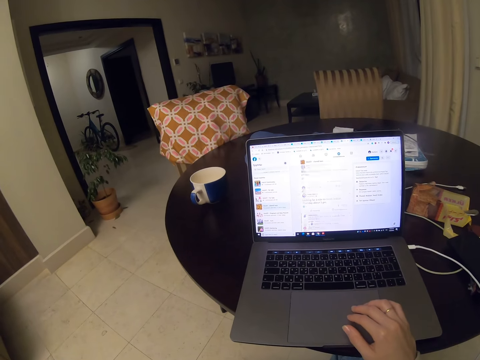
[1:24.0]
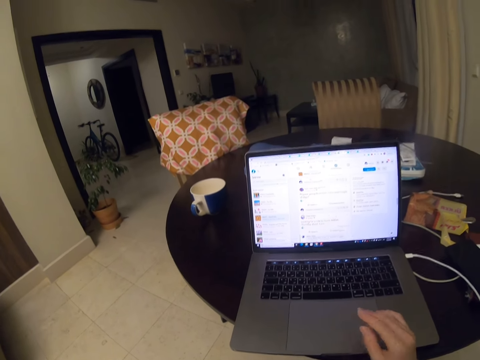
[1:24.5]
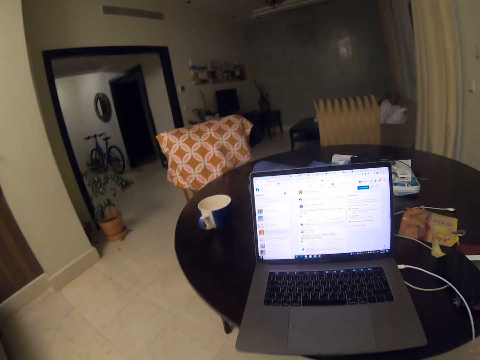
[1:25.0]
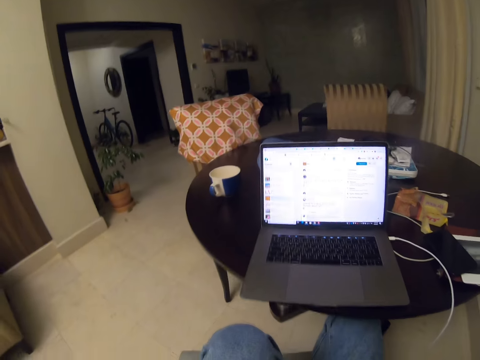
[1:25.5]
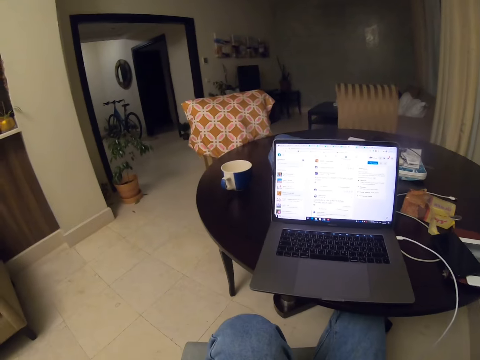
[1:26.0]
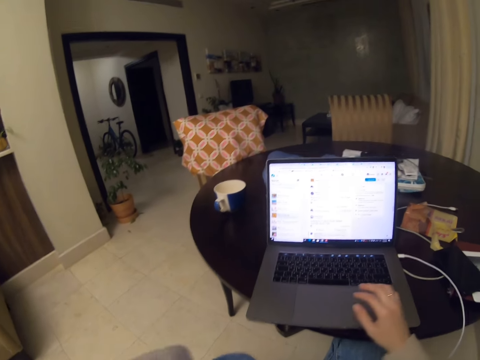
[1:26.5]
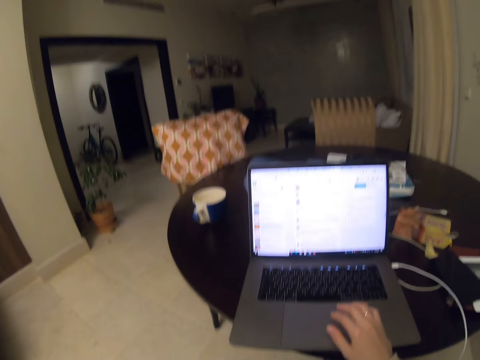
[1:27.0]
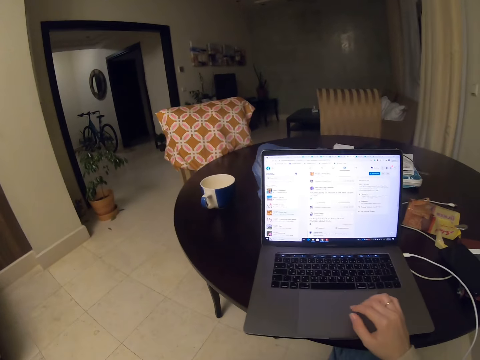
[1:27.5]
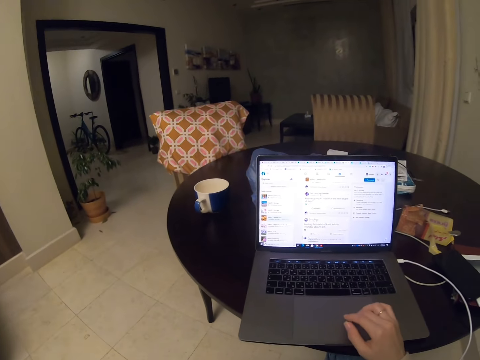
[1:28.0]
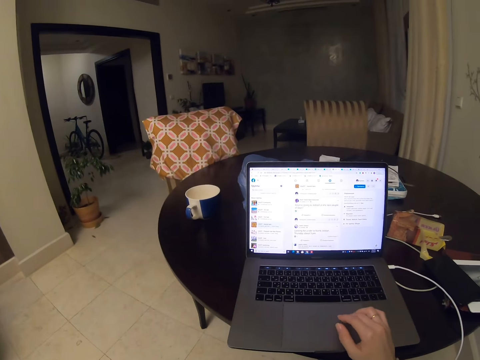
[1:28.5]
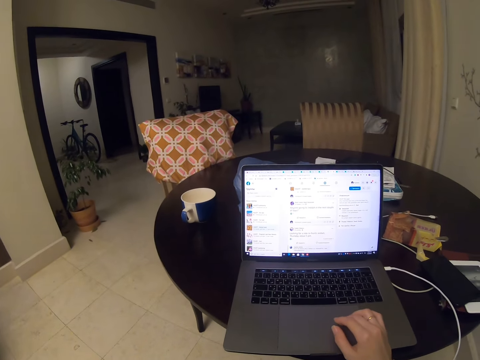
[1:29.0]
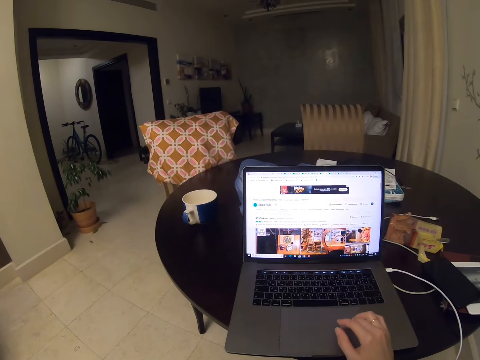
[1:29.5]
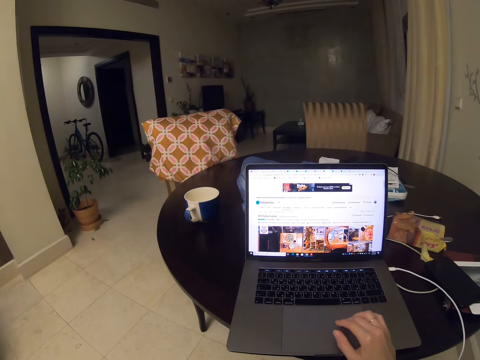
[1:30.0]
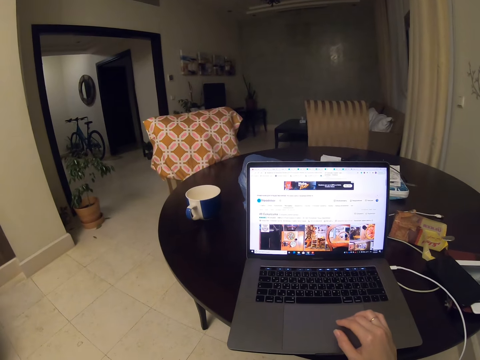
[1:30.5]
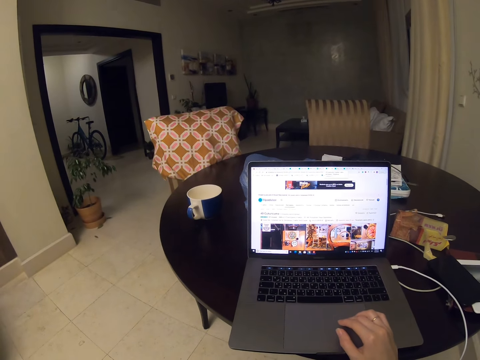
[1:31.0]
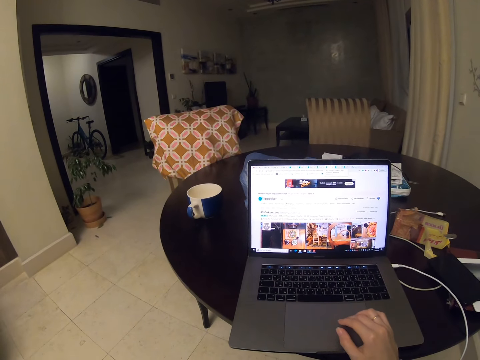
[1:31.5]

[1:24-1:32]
The camera wearer removes a hand from a laptop. They operate on the laptop.

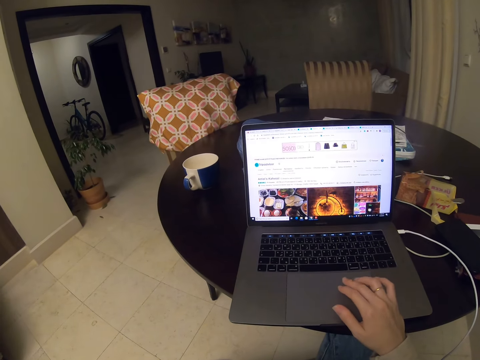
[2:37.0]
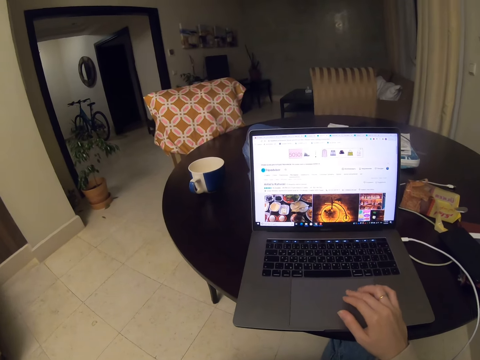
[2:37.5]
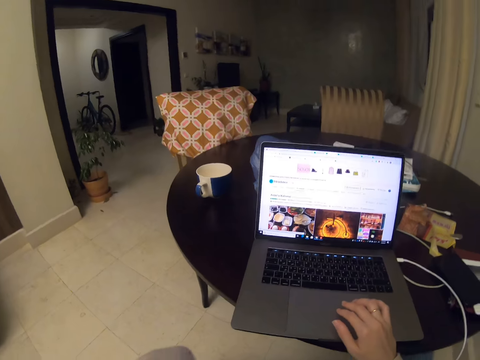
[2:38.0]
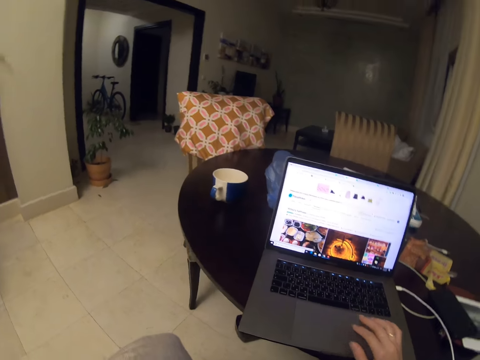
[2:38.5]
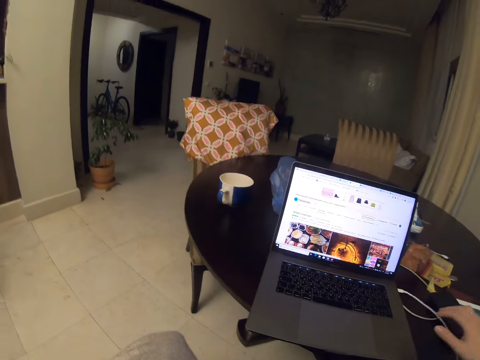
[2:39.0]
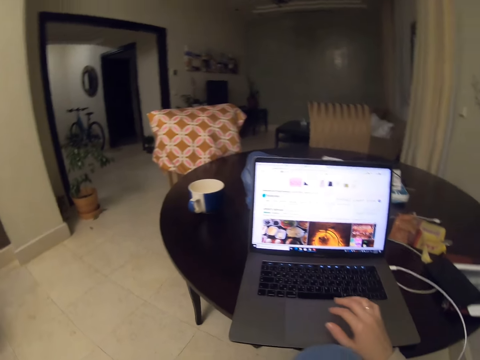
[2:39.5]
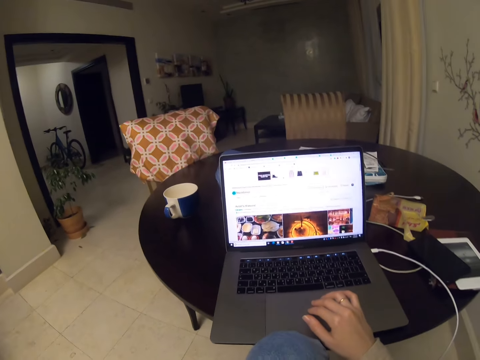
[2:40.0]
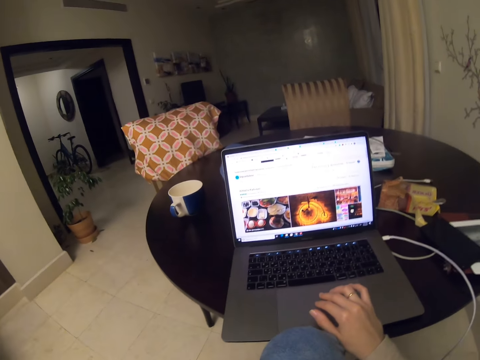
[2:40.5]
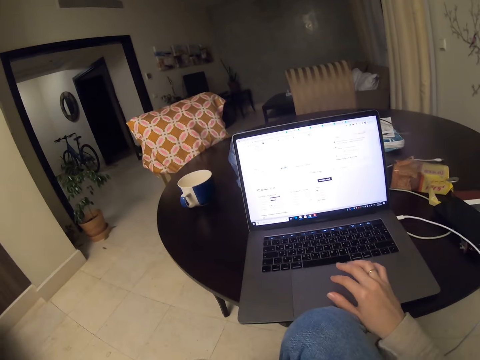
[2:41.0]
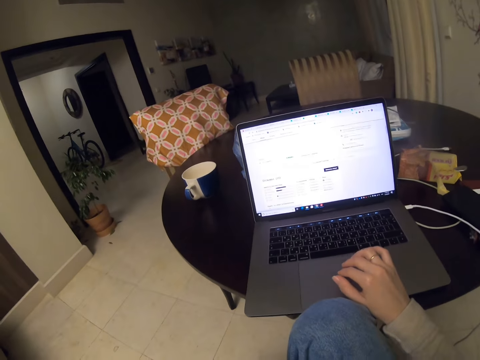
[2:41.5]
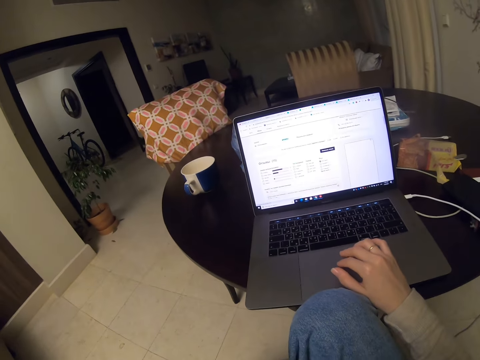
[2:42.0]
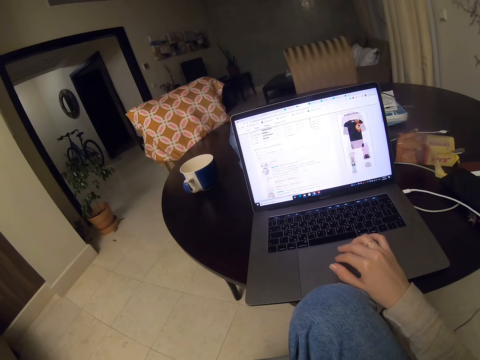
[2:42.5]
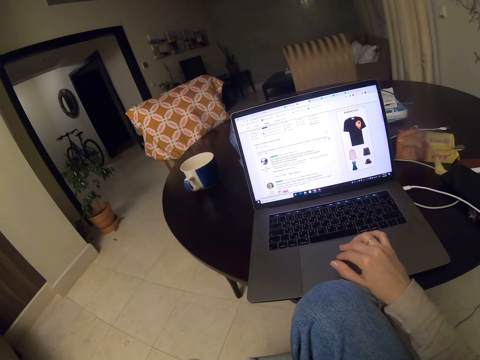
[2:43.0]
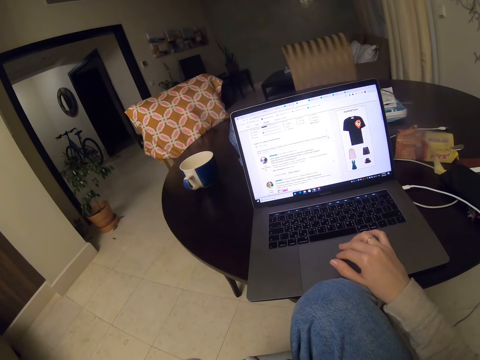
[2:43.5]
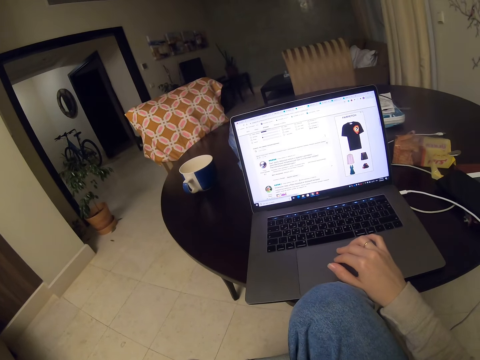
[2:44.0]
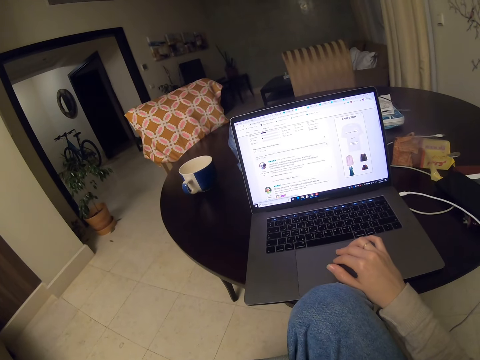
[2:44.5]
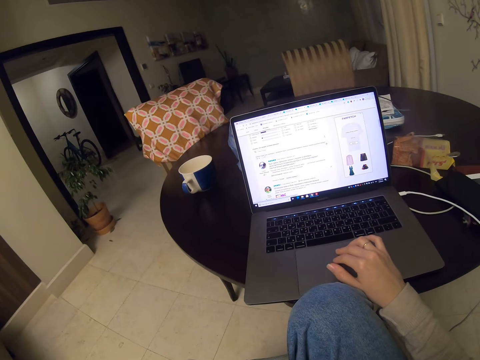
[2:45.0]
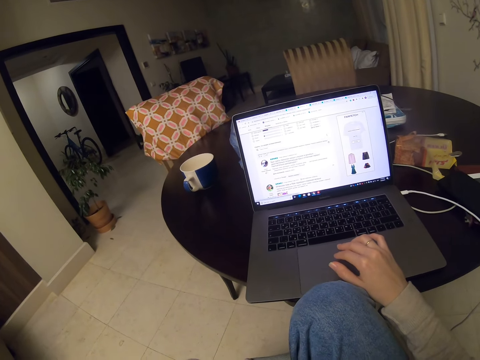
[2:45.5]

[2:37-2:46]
The camera wearer stares around. They operate on a laptop.

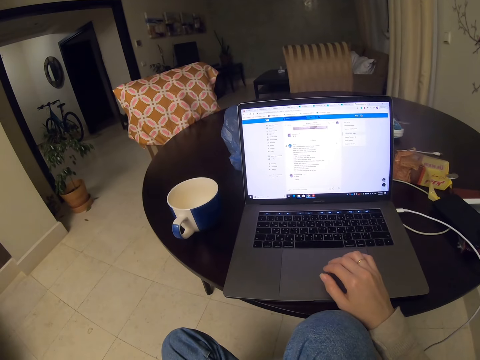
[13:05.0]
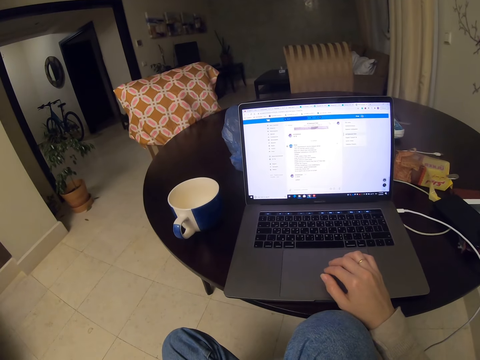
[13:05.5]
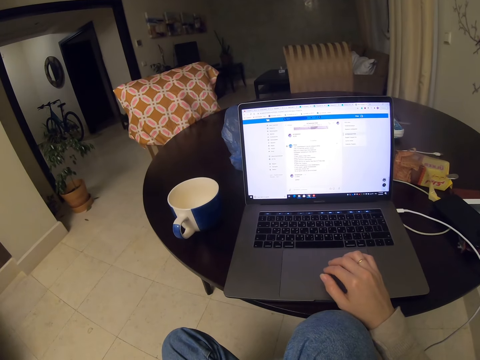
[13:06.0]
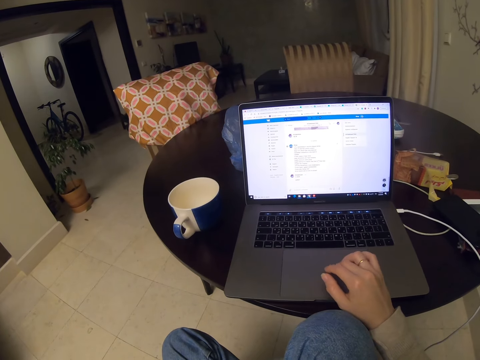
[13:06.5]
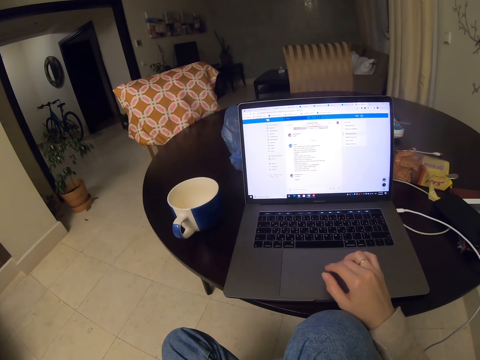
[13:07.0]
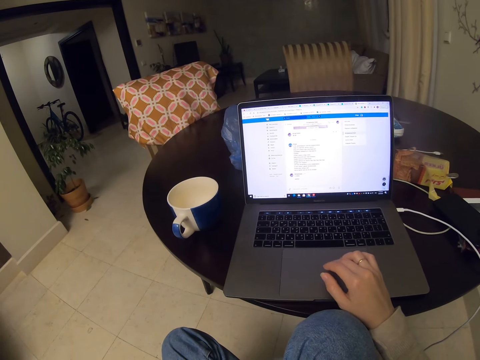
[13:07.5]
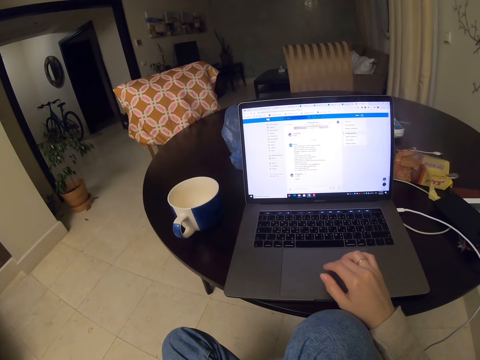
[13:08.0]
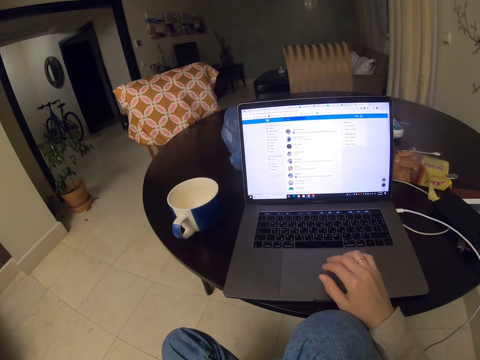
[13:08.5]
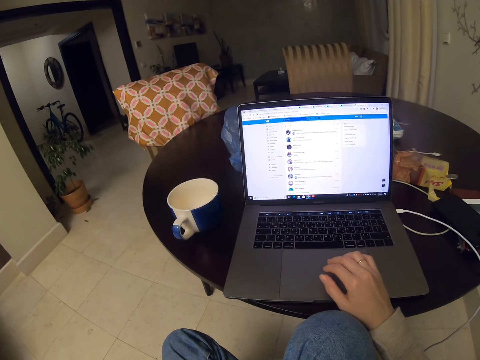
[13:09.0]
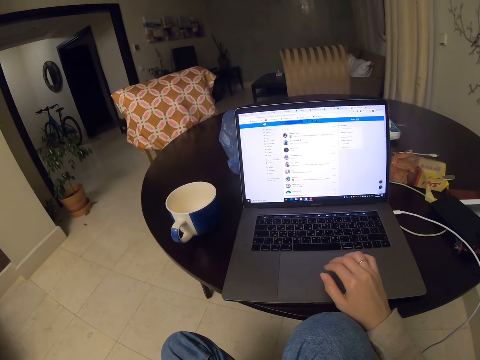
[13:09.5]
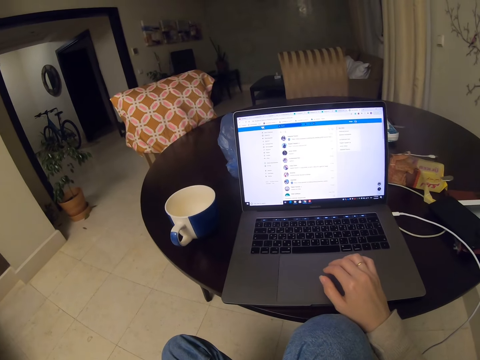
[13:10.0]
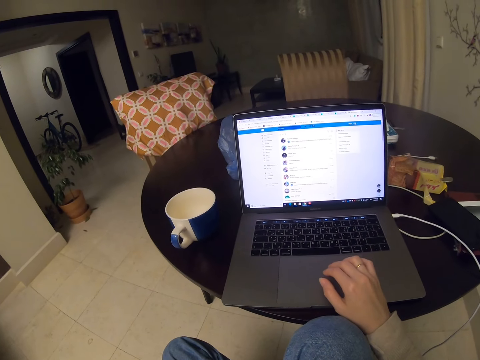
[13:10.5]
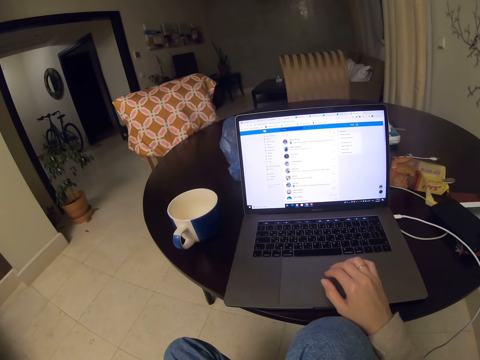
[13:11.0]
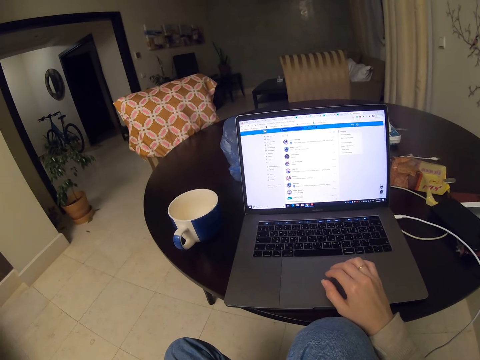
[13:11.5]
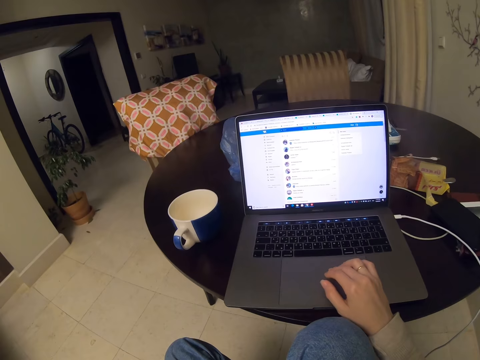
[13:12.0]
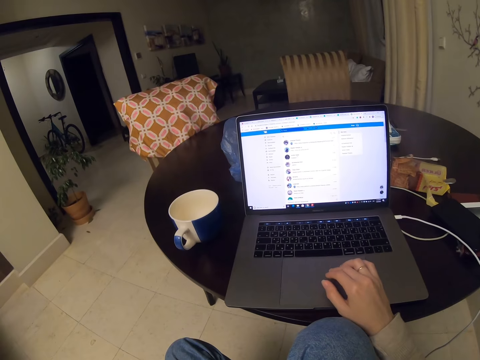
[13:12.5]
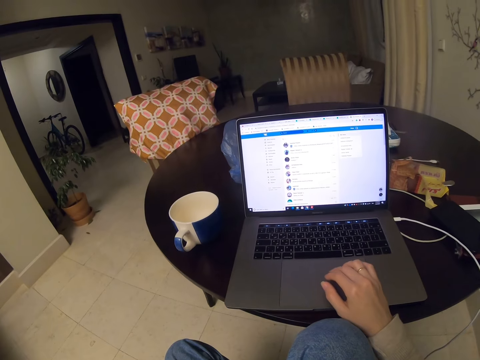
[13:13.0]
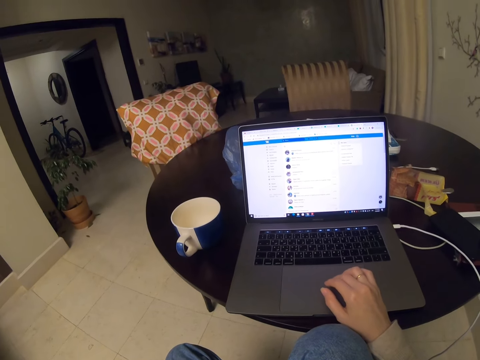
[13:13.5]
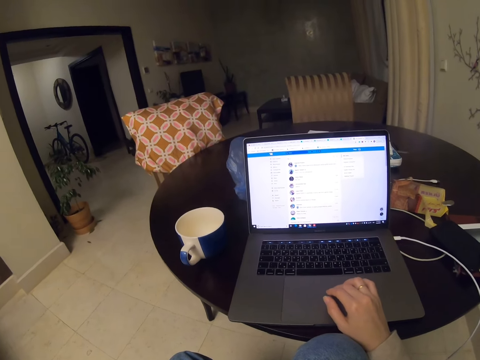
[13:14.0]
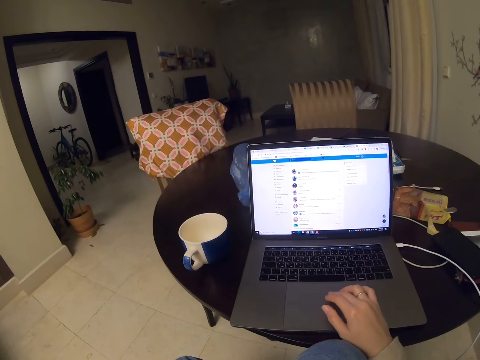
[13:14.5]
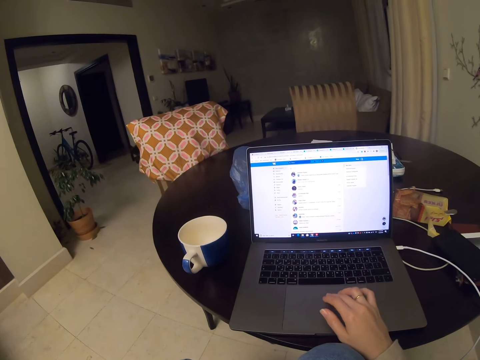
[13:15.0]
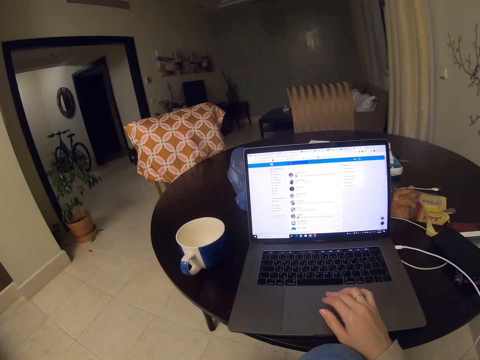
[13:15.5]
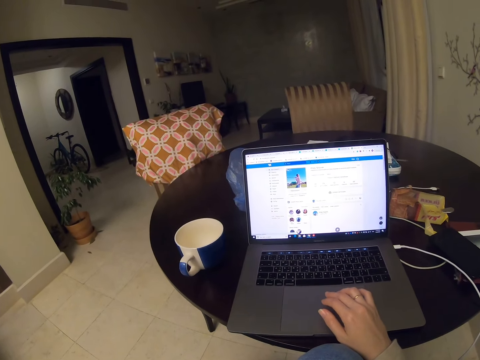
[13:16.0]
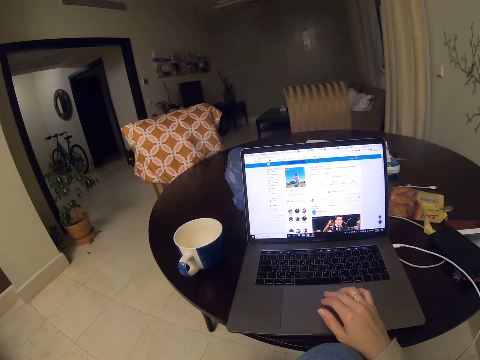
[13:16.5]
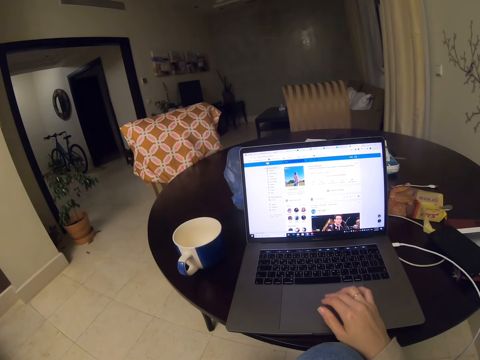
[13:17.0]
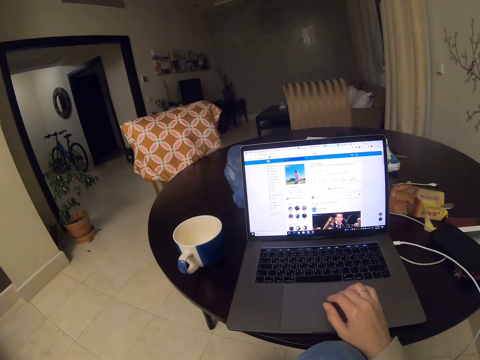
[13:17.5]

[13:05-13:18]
The camera wearer scrolls on the laptop. They scroll on the laptop repeatedly.
